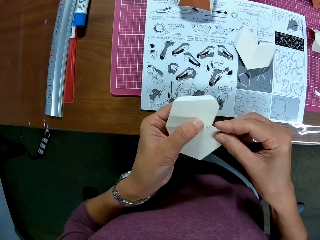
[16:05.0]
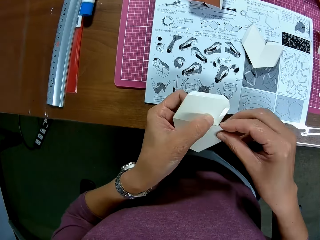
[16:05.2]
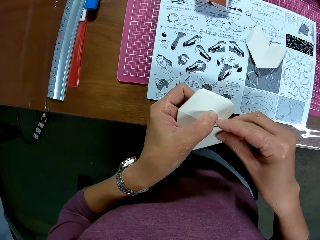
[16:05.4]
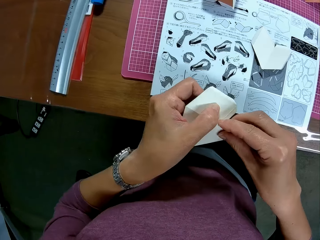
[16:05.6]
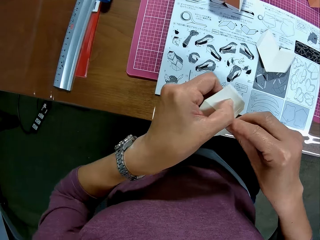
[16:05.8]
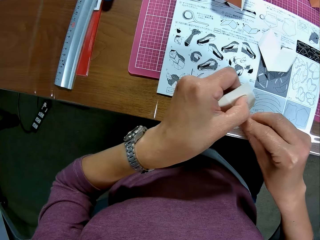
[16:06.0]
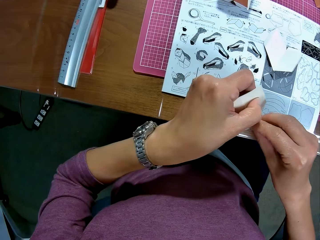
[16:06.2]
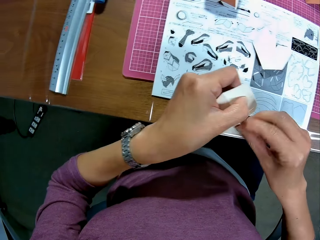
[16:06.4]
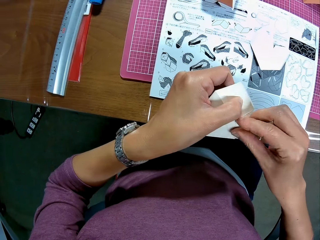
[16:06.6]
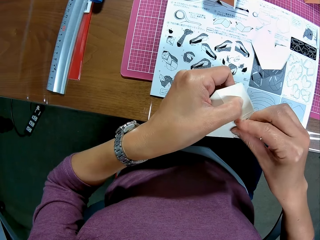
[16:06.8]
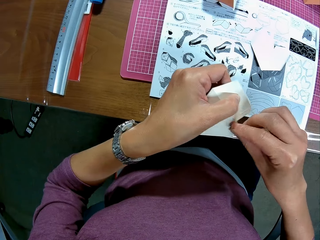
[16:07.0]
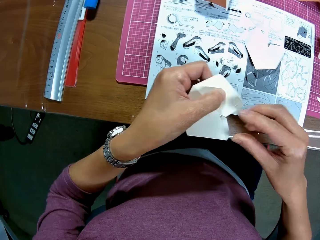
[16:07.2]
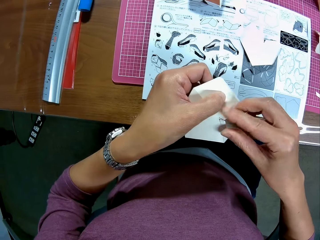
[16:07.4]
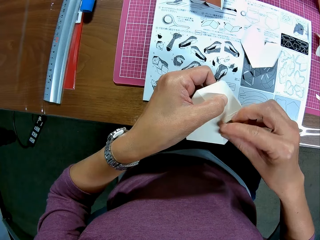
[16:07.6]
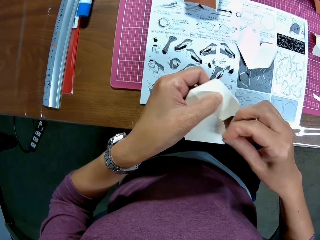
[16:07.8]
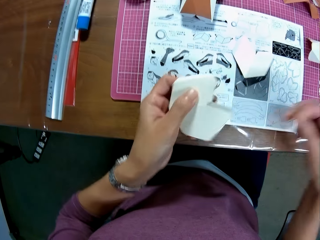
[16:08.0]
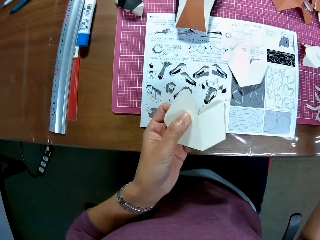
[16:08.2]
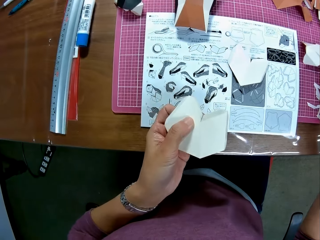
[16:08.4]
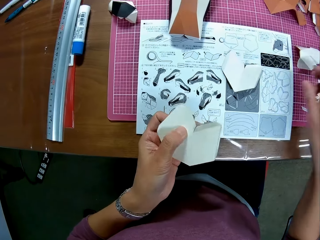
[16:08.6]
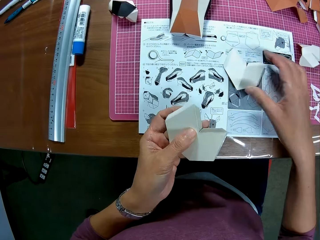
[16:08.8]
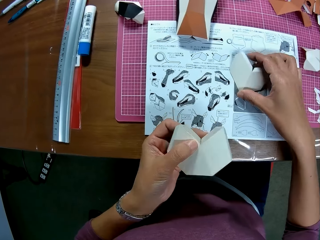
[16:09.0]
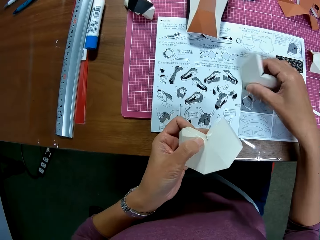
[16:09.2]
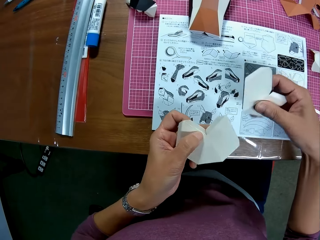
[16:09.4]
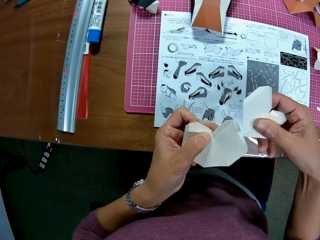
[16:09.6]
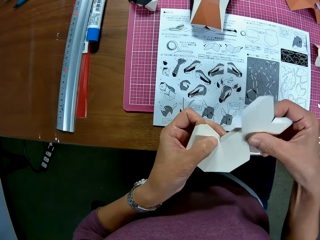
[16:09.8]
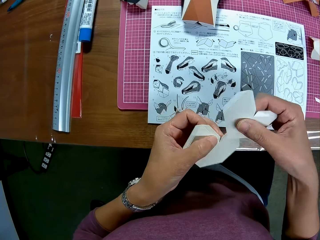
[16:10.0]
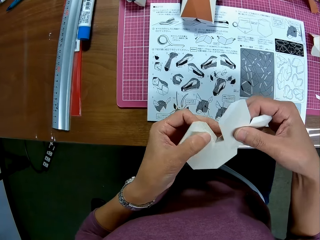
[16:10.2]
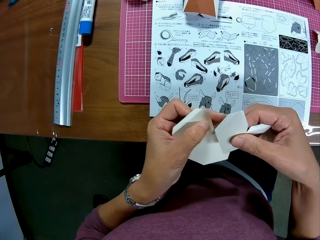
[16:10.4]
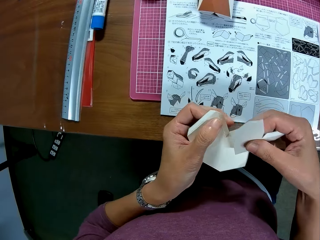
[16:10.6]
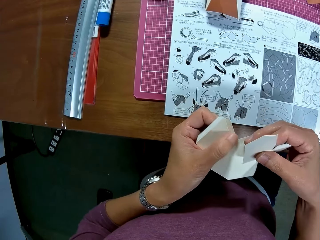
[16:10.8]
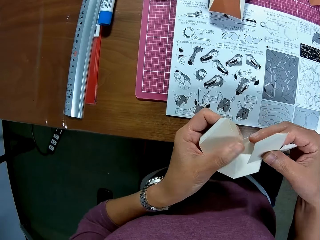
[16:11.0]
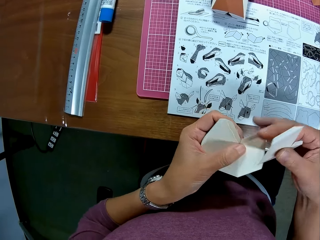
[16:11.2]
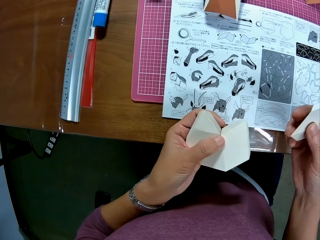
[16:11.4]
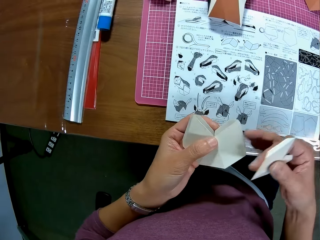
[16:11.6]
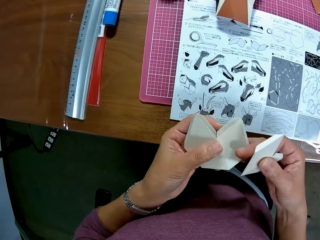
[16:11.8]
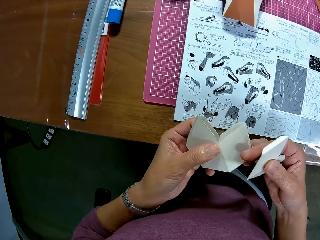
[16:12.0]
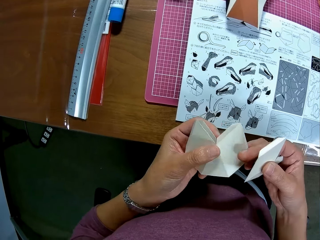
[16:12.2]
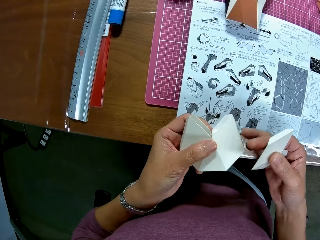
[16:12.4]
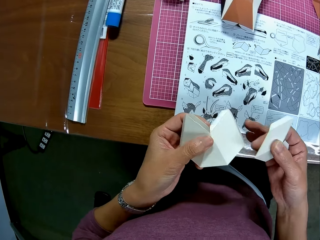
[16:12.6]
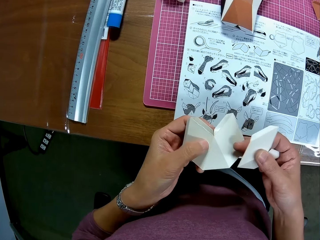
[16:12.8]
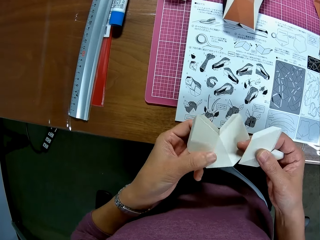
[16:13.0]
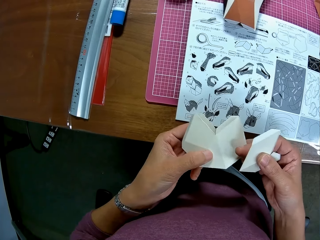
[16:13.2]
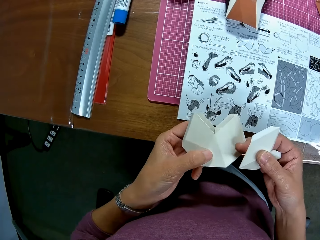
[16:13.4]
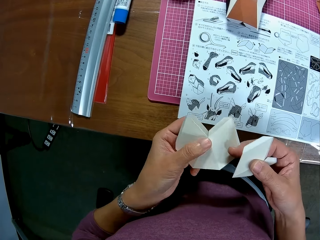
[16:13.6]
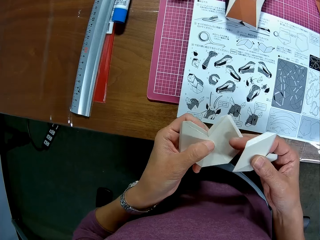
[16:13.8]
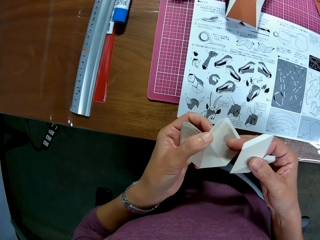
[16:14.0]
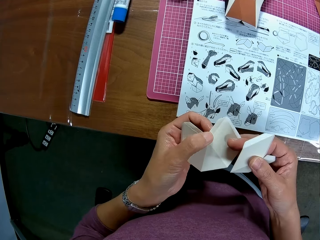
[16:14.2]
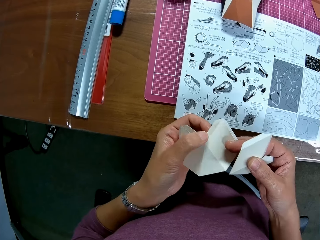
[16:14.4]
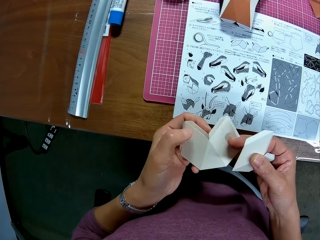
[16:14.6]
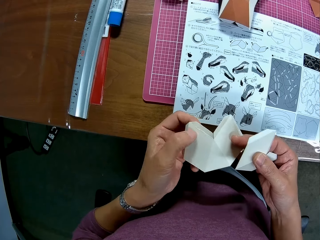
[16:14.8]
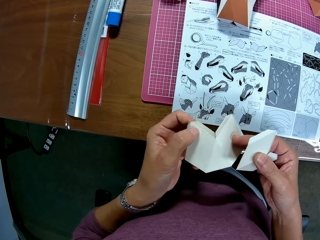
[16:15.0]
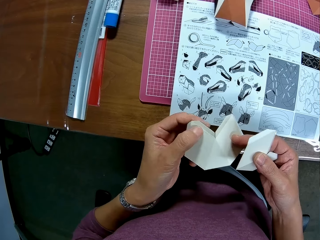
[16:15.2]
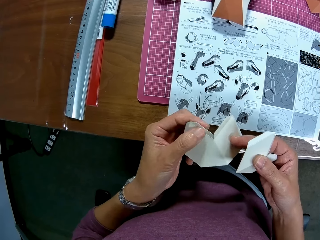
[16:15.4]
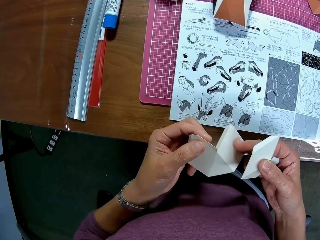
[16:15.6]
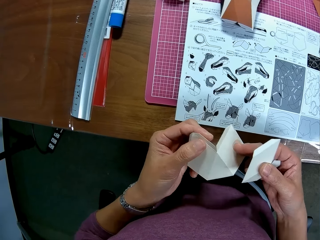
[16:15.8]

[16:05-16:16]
The camera wearer puts a piece of paper on the cutting mat. They pick a piece of craft paper from the booklet, fix pieces of craft paper together and look at the craft paper.

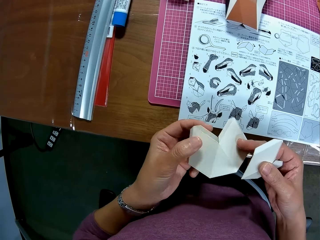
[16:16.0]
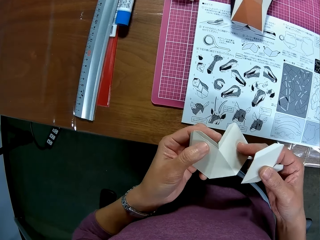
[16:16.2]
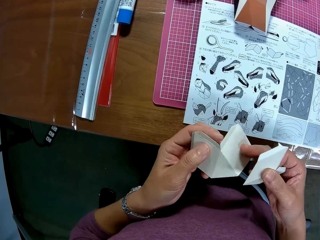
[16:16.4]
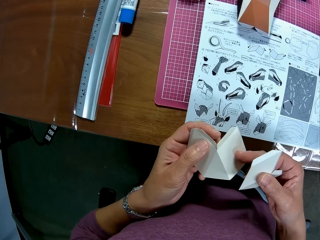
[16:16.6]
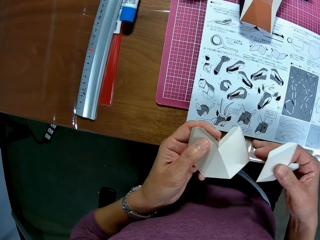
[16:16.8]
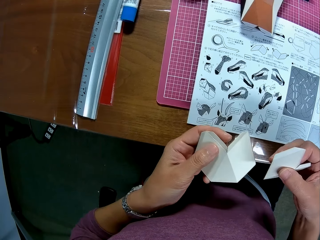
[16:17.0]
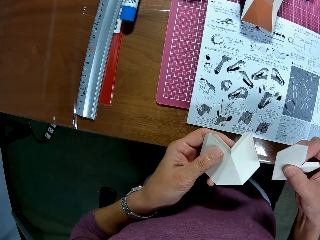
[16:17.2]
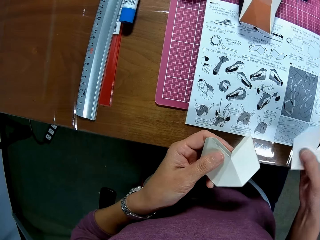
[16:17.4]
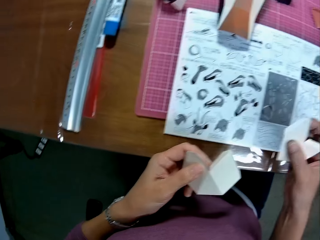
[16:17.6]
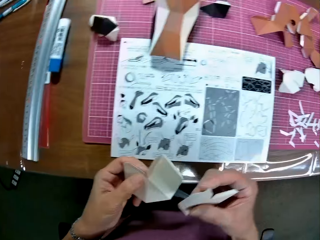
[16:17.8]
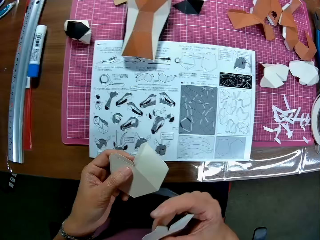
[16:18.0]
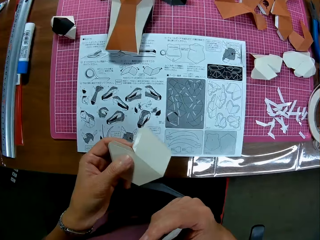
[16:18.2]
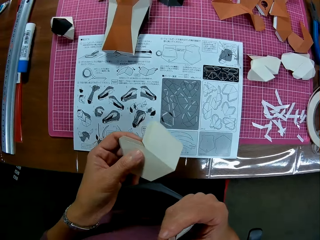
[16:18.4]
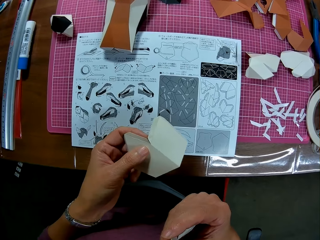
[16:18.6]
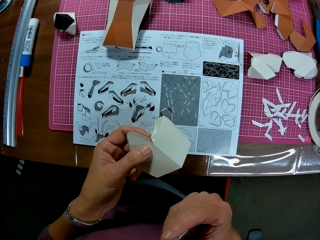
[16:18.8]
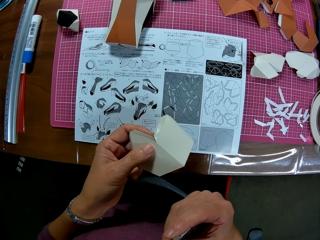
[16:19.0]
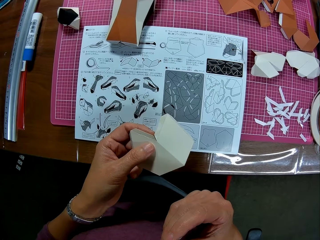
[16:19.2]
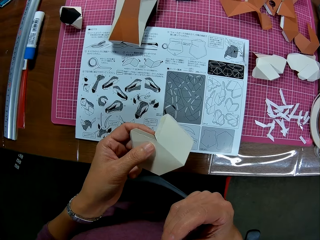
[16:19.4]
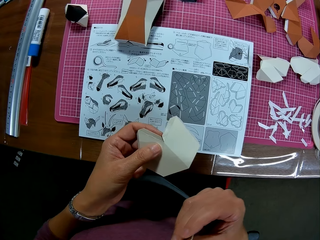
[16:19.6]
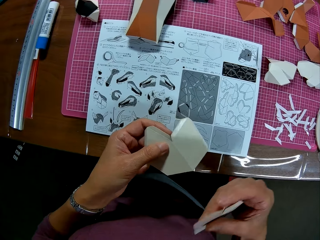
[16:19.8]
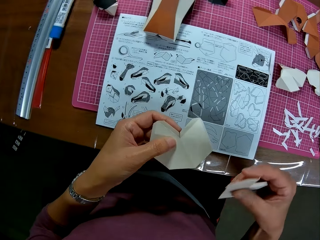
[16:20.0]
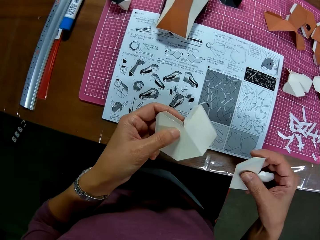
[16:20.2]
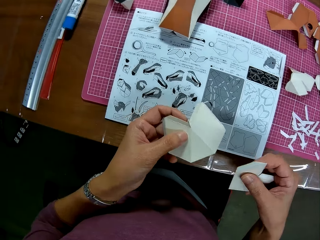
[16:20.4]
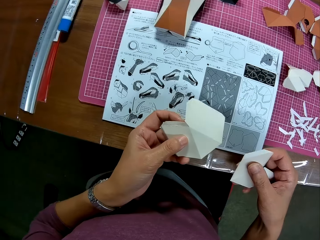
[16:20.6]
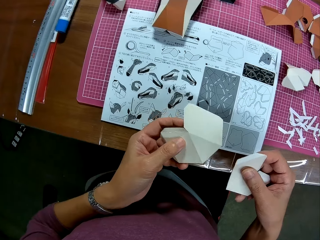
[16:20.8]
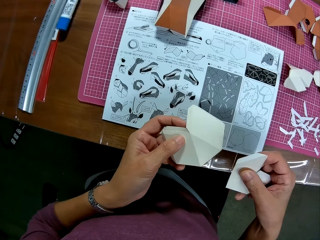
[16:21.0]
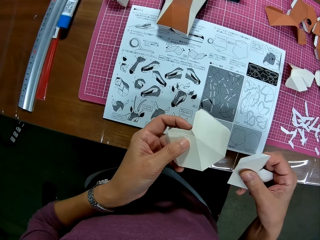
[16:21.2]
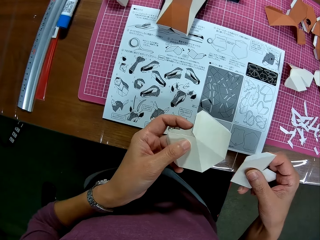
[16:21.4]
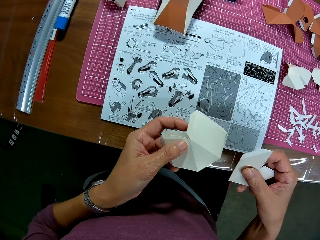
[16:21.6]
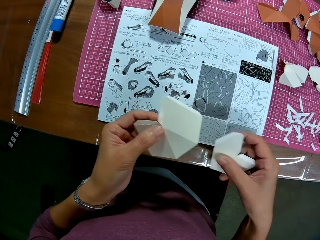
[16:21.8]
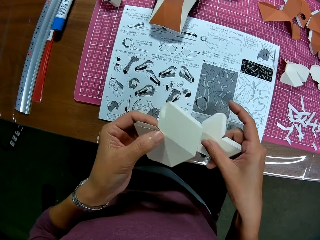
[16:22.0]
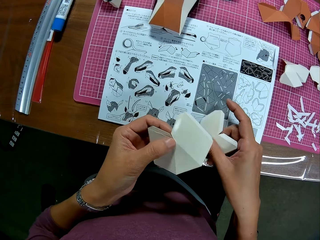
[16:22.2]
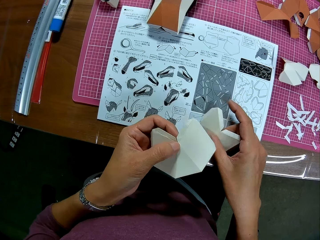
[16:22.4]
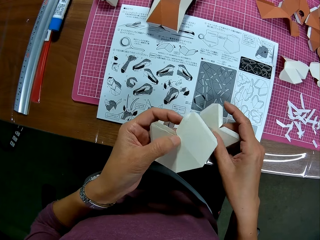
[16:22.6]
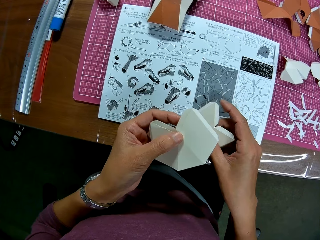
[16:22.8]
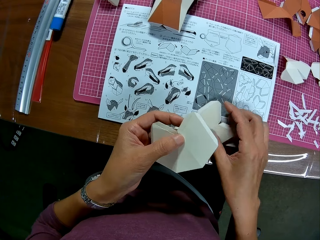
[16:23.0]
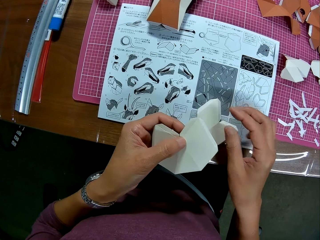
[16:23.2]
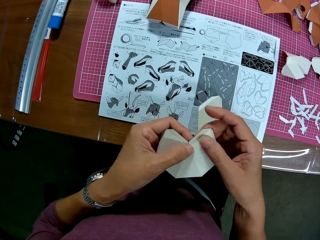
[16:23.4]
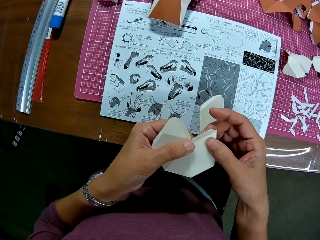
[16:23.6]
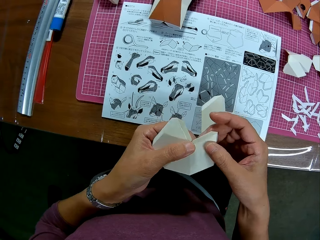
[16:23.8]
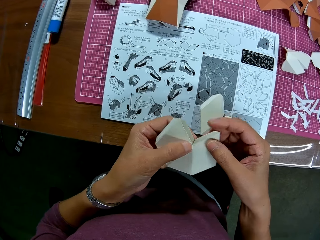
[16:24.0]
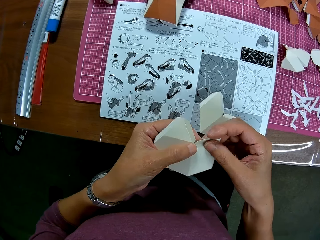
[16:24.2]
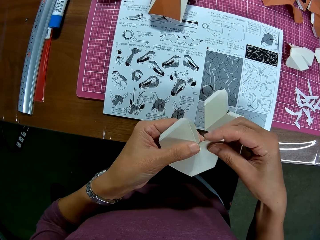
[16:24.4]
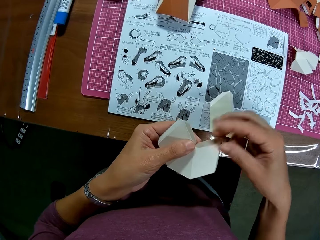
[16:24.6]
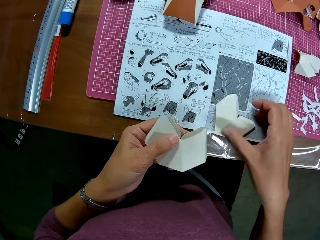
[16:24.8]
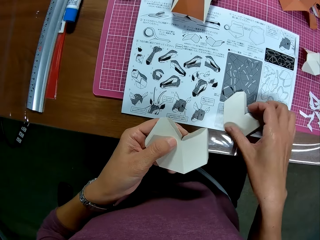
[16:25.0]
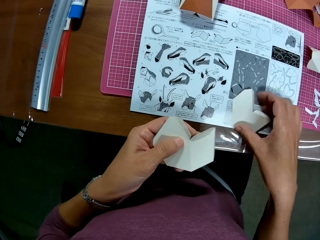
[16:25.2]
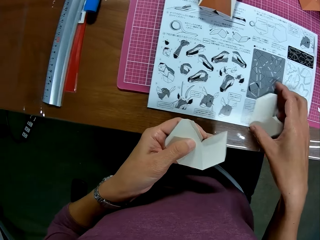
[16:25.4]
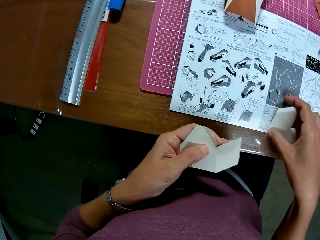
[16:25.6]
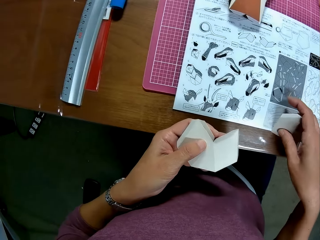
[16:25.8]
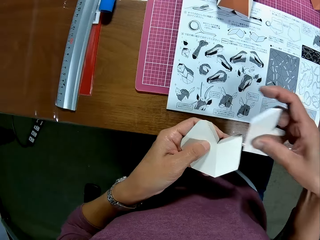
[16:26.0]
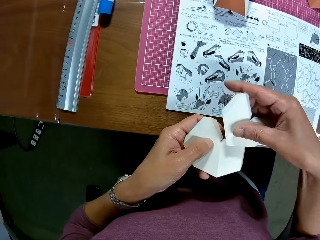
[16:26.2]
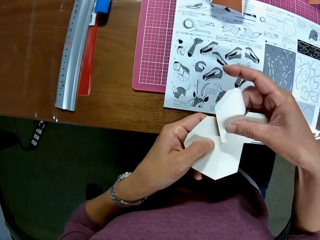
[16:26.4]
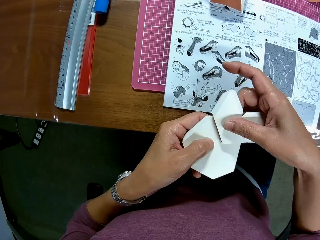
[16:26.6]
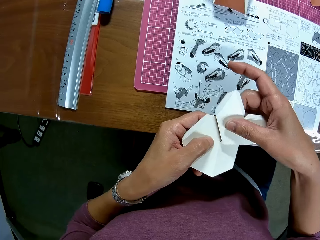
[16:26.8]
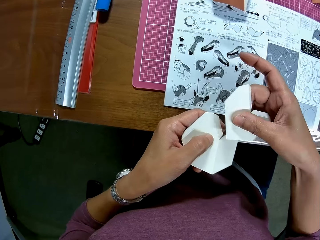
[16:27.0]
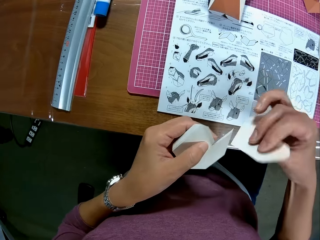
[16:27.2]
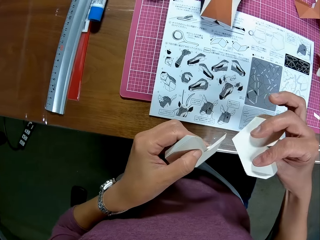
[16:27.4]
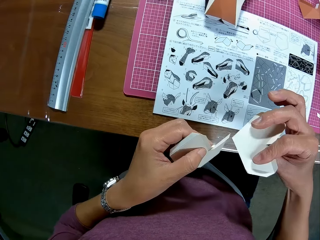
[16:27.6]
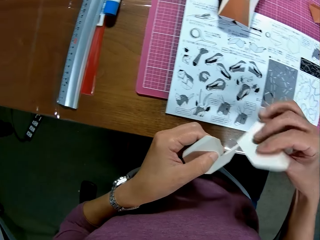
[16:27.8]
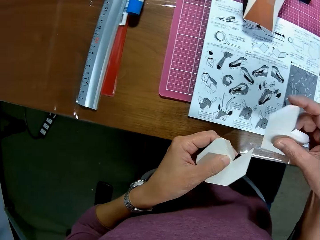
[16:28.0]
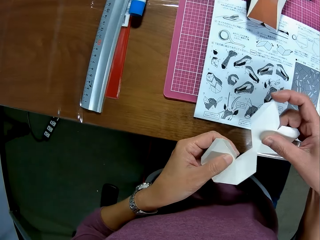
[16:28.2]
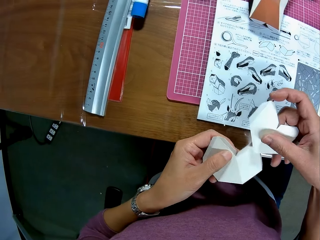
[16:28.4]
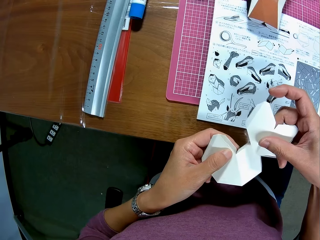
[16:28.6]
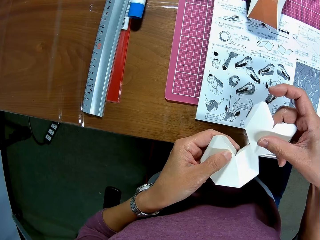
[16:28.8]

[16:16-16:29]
The camera wearer looks at the instruction booklet. He puts the craft paper on the booklet, holds the craft paper, picks a piece of craft paper from the booklet and fixes pieces of craft paper together. He arranges the paper crafts in his hand. He turns the craft paper.
